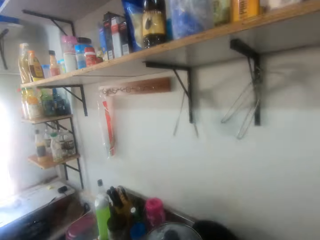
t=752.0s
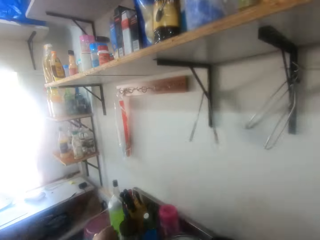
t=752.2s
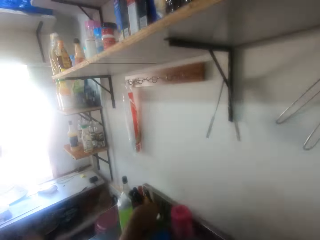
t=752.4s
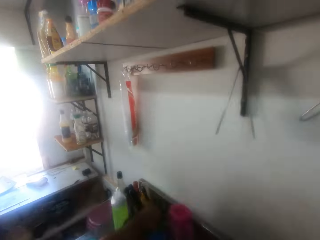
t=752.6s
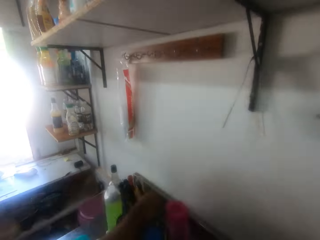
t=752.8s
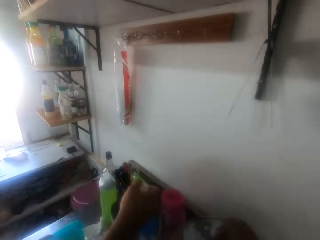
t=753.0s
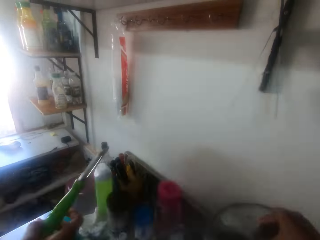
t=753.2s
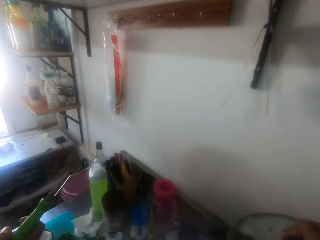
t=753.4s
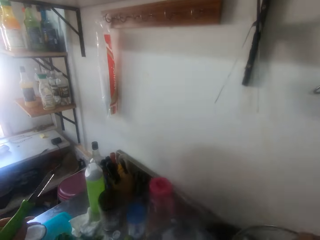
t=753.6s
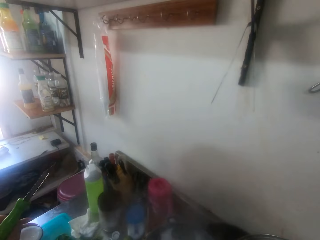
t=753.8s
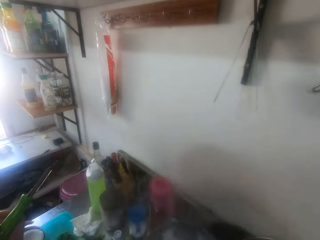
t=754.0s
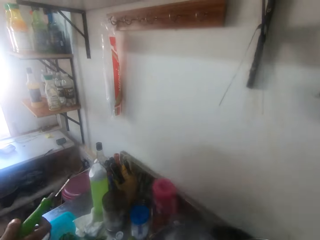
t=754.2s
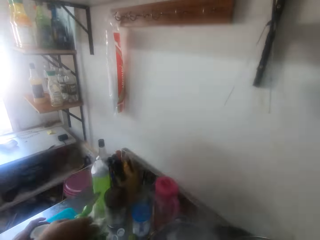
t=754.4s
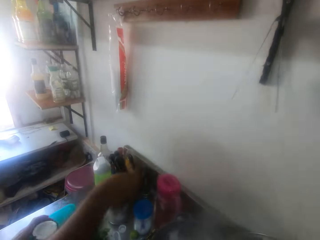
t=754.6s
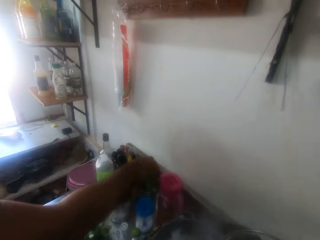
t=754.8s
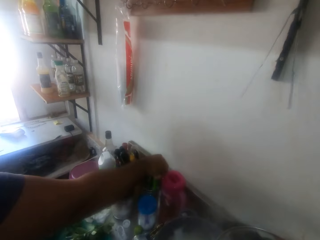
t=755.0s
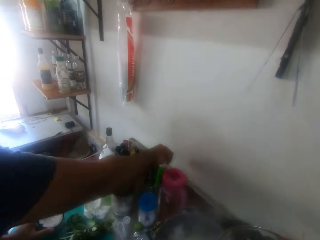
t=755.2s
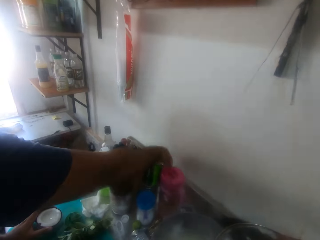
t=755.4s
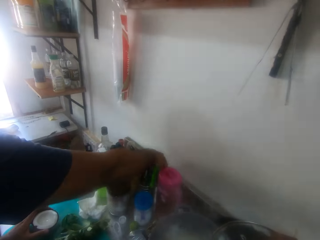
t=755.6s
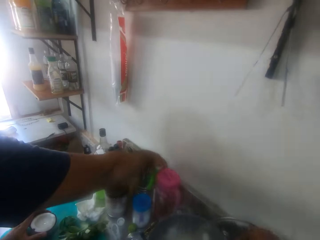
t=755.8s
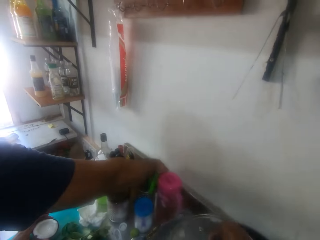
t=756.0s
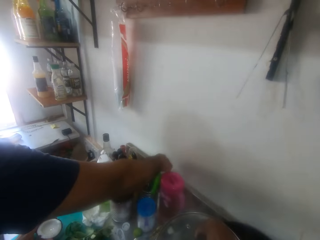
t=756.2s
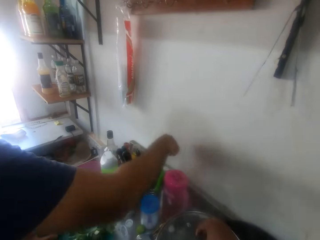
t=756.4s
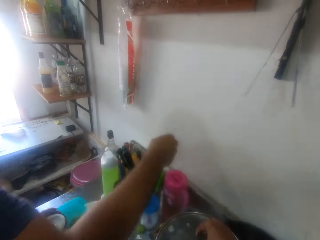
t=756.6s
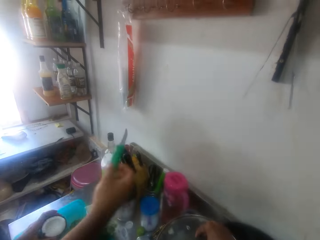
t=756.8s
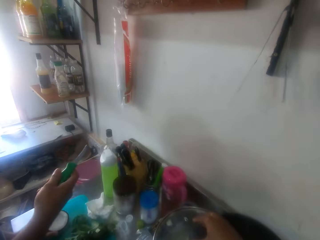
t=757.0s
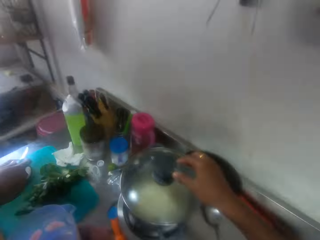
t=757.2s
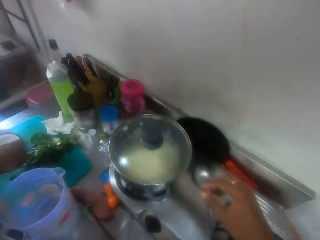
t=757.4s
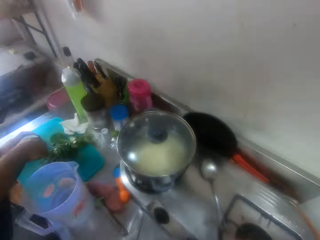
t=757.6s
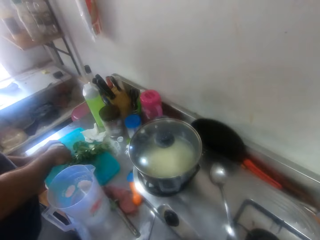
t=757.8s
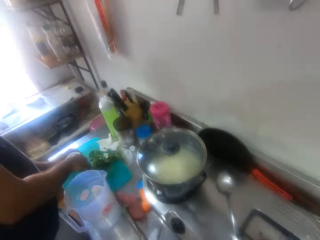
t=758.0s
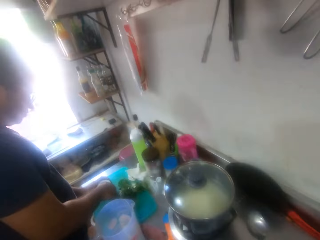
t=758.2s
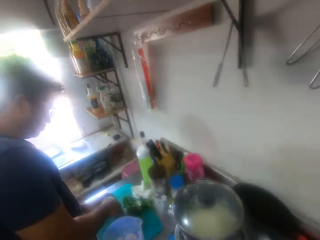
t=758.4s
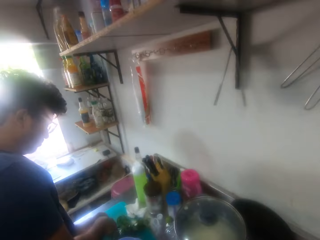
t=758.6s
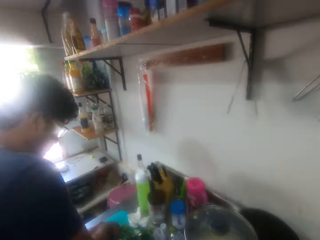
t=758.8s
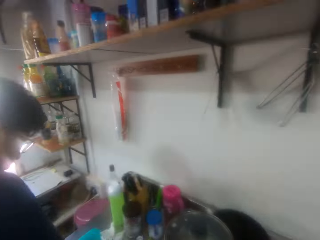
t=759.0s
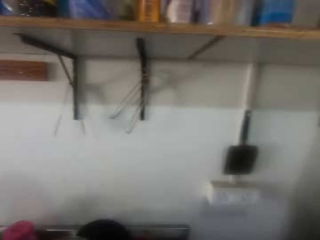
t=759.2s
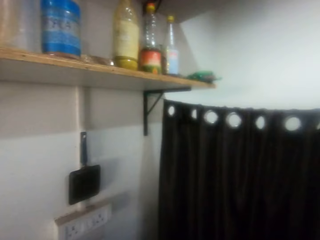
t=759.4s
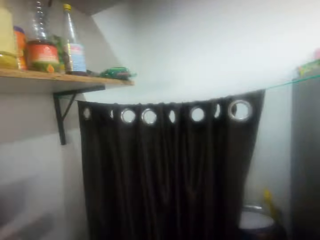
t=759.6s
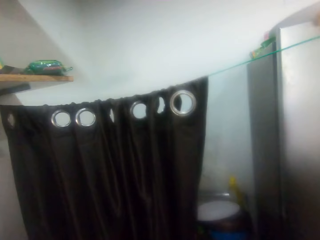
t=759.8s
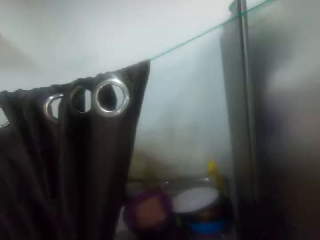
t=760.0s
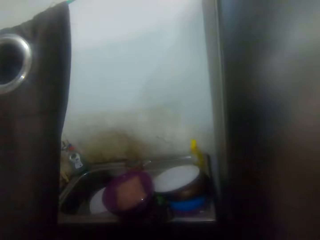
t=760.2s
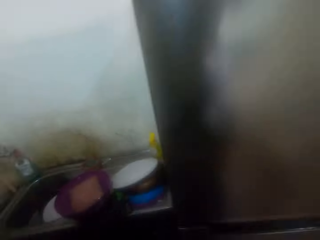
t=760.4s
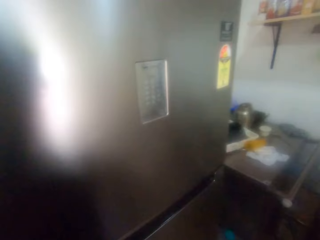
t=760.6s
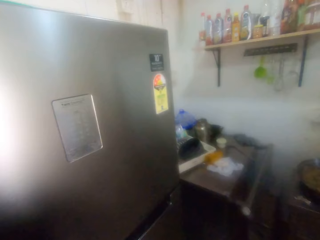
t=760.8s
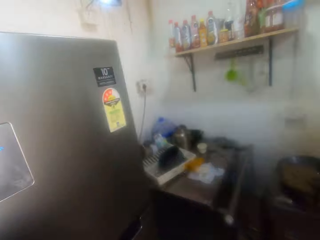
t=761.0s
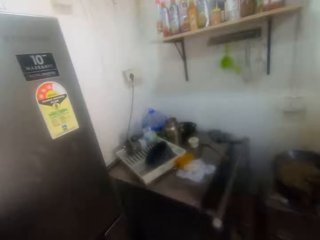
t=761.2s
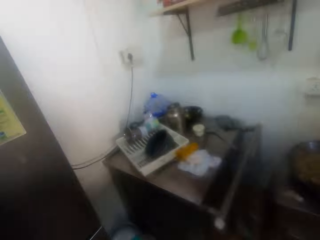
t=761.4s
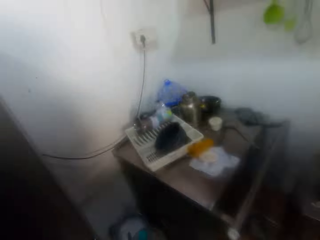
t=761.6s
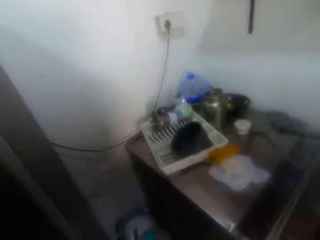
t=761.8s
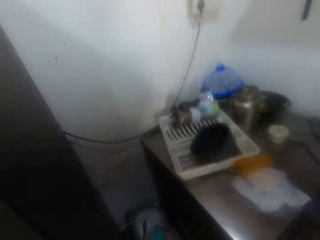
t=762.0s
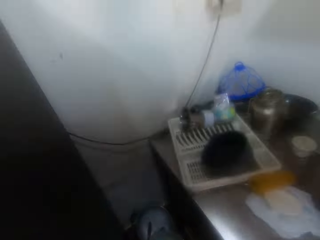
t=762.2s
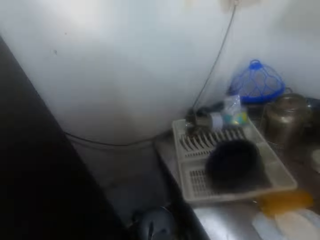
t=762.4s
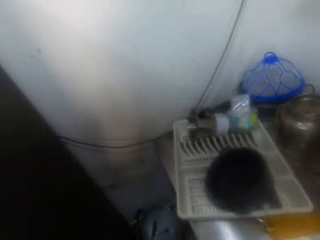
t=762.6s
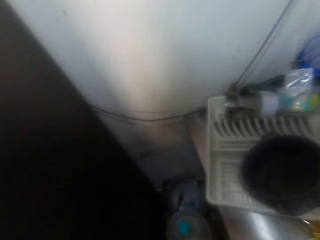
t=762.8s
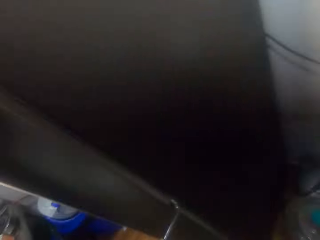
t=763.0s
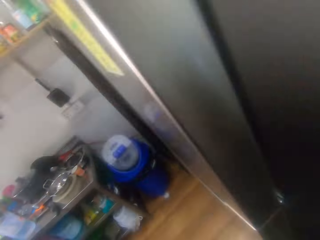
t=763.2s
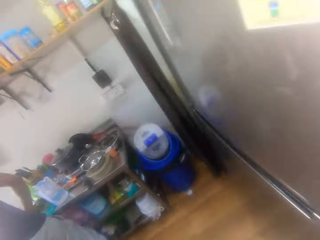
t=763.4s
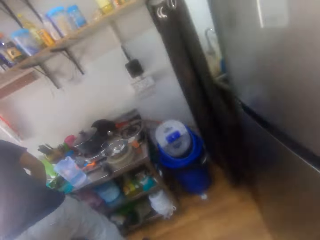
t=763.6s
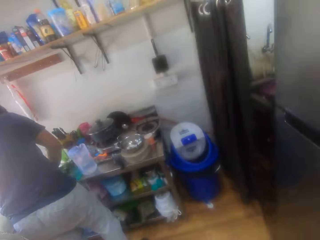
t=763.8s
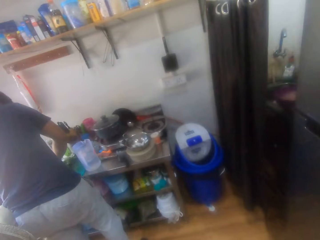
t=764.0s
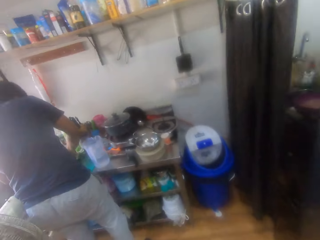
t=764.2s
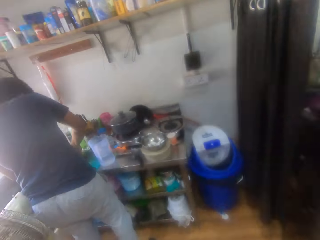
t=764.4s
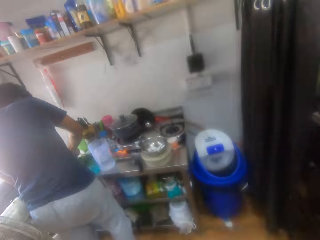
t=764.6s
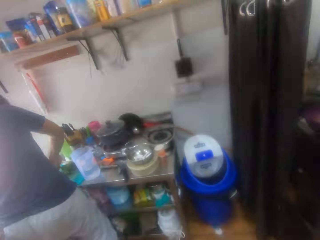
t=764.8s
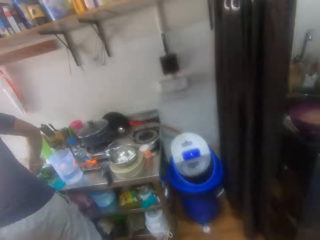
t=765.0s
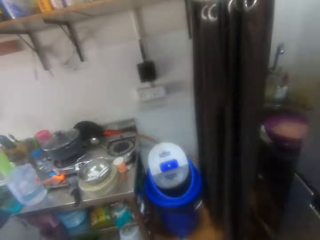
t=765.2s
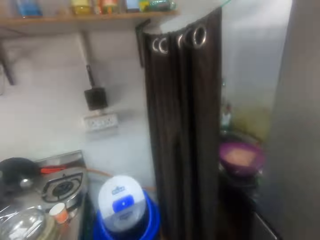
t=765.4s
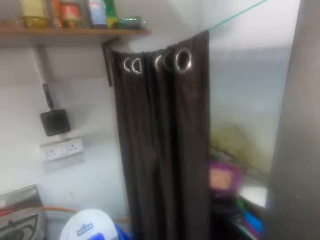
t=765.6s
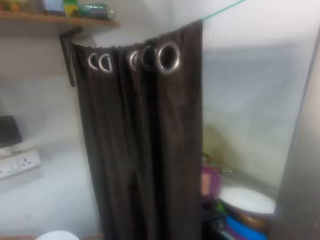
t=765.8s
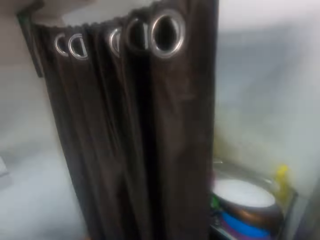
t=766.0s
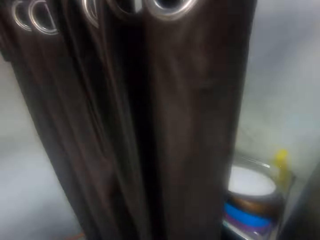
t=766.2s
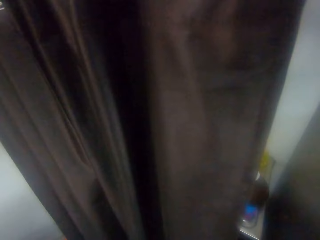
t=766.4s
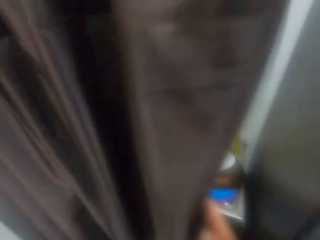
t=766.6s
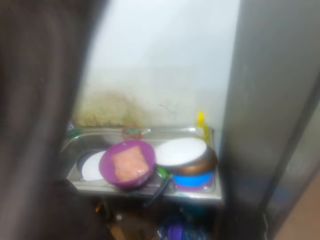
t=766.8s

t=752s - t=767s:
A person picks up a peeler knife or dinner knife. The camera wearer opens the cooking pot lid. The person puts the dinner knife on the utensils rack and picks up a knife. The camera wearer touches the lid of the pan. The person closes the cooking pot and peels coconut. The camera wearer looks around the kitchen and walks in the kitchen. They interact with the person. They look around. The person peels coconut. The camera wearer walks around.

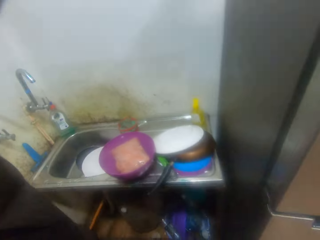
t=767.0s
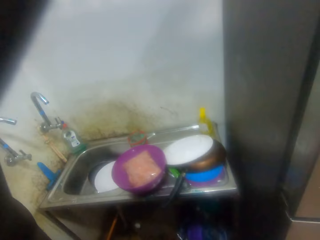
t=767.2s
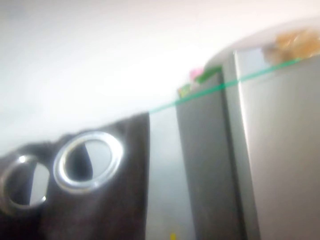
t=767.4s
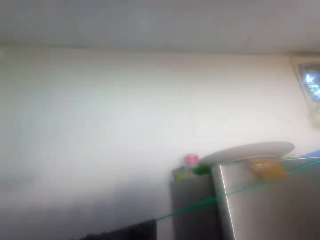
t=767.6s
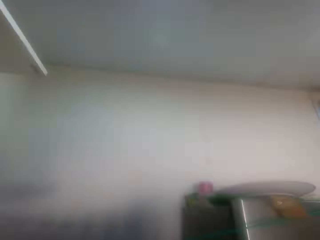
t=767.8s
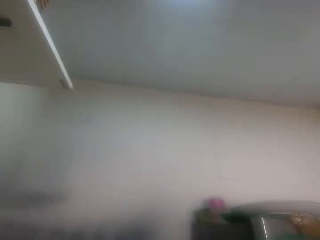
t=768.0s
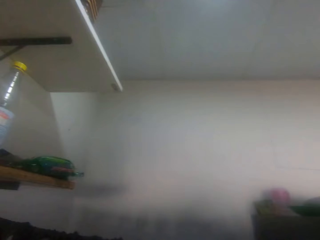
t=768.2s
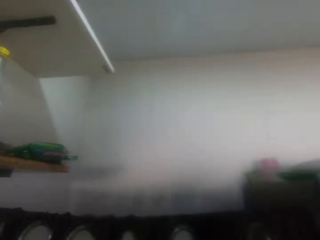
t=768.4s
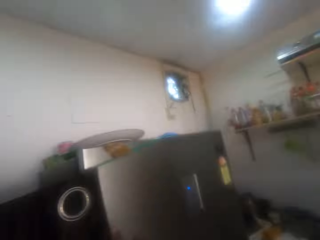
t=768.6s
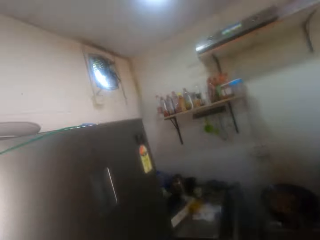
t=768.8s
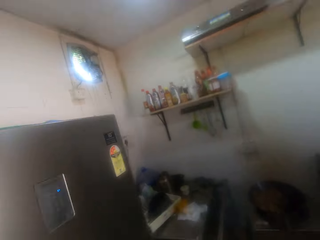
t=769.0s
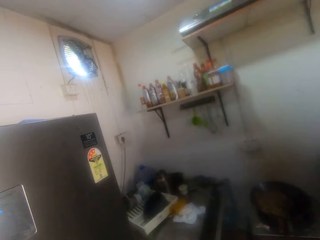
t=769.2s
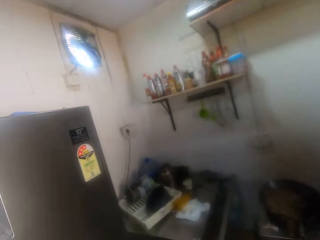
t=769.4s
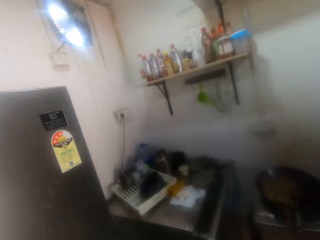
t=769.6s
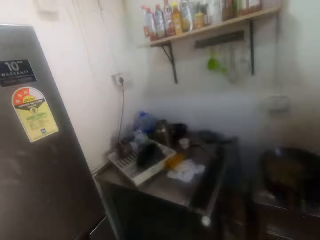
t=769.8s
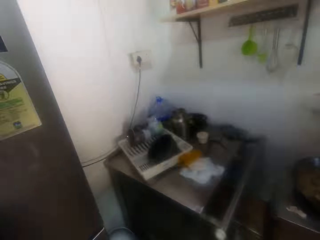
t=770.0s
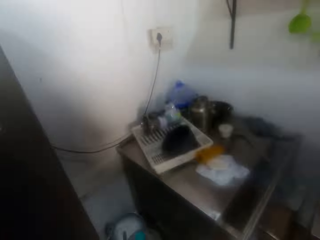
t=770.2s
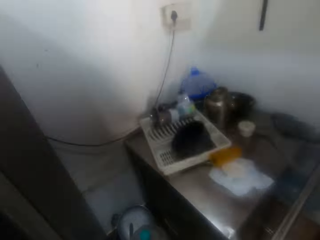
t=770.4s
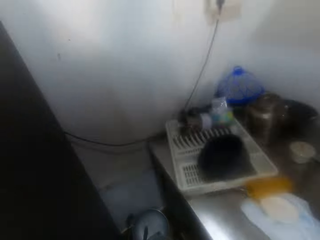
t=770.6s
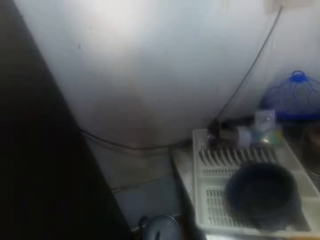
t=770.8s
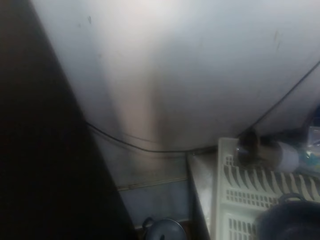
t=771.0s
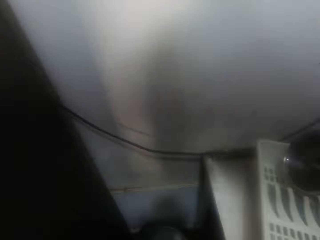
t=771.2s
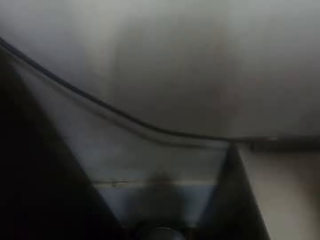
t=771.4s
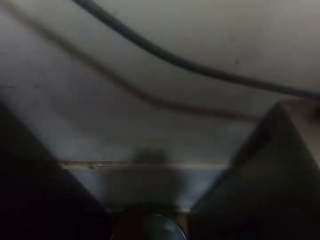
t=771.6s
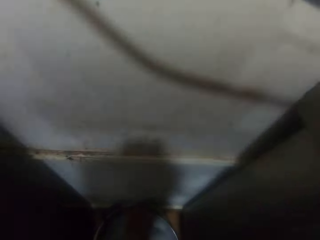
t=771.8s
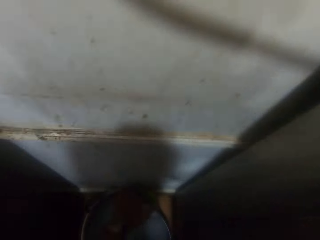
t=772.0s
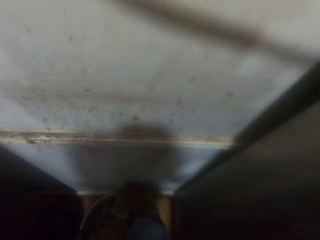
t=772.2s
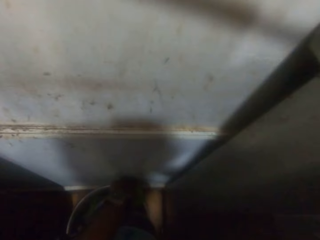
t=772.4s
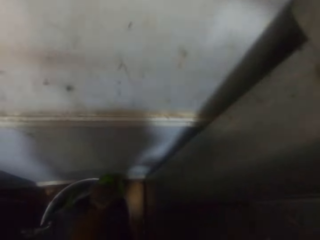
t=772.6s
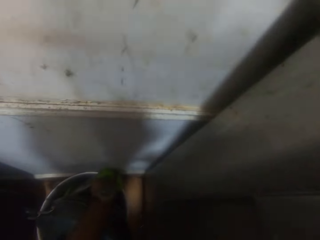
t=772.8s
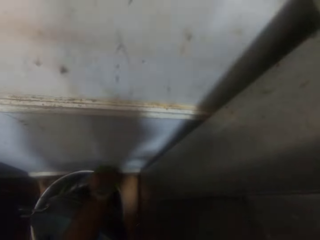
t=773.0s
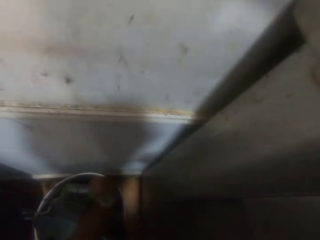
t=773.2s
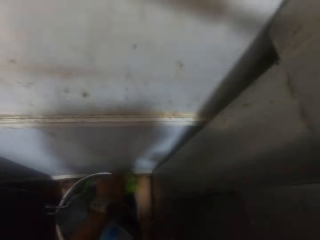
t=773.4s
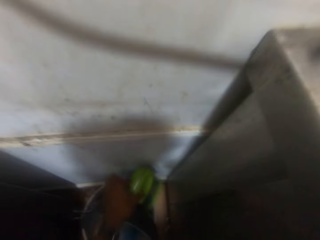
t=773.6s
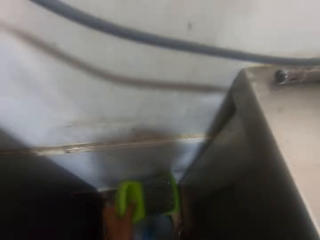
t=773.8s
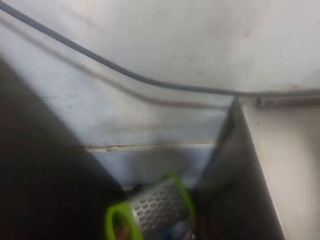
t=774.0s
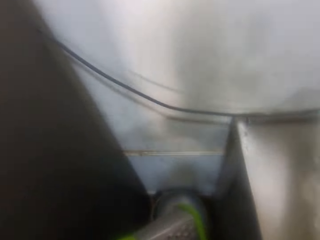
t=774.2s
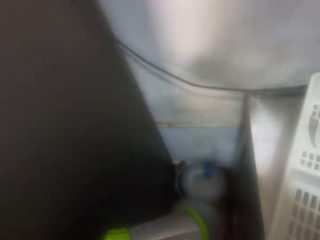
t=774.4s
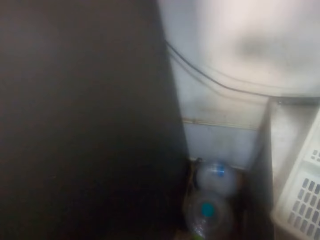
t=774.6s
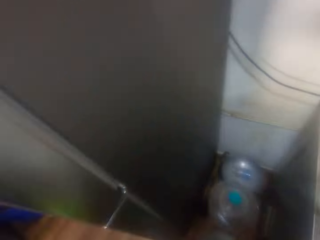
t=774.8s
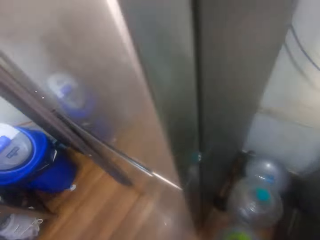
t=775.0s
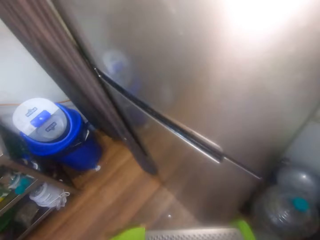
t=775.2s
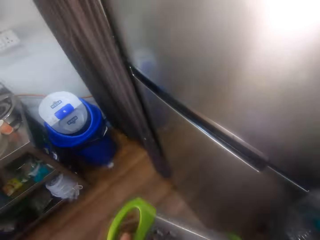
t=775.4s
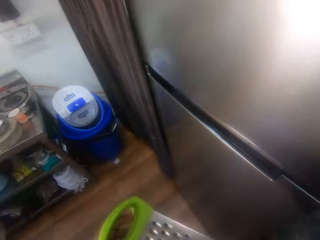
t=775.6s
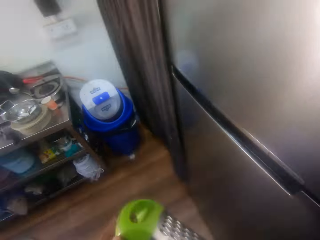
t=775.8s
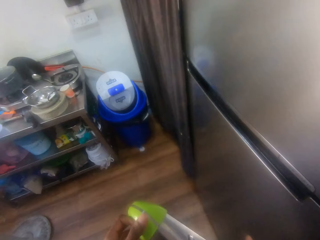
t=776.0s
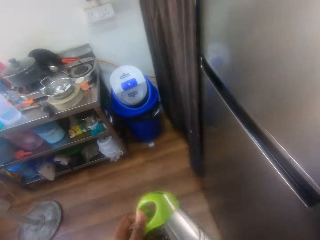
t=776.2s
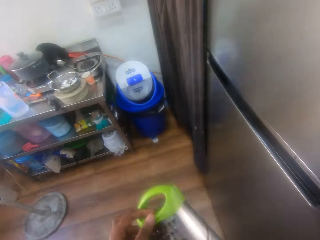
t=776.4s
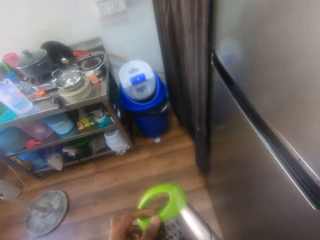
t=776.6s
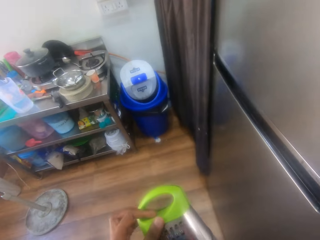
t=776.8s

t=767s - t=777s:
The camera wearer searches a bowl. She picks up a grater. She turns around and walks around. She turns the grater in her hand.
